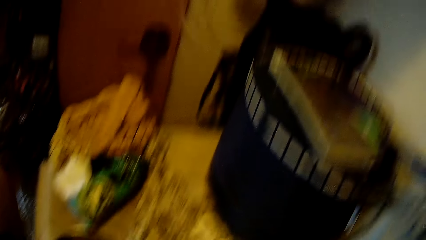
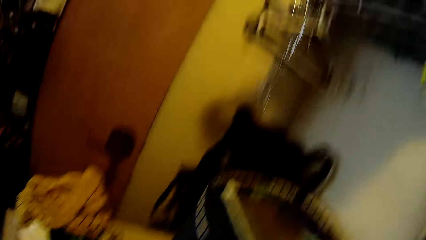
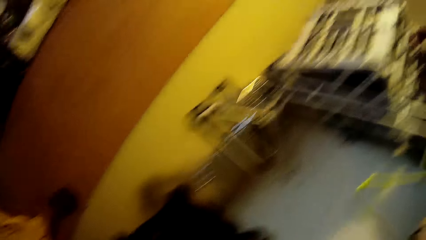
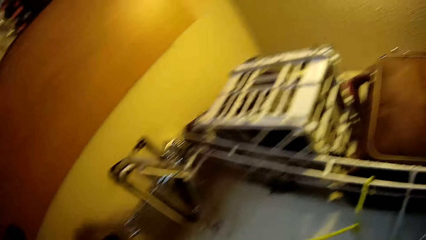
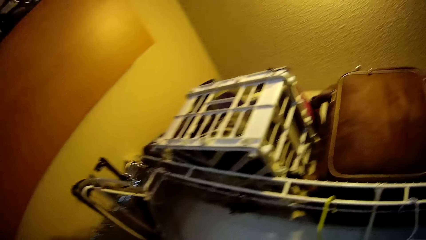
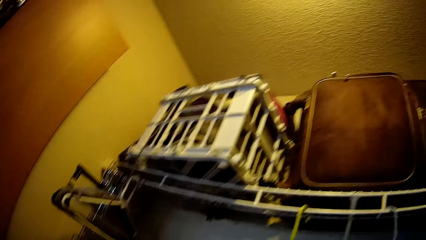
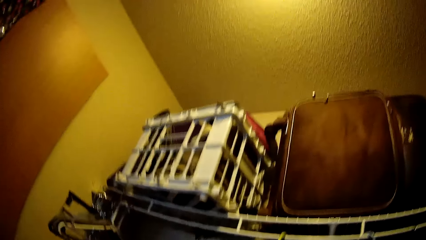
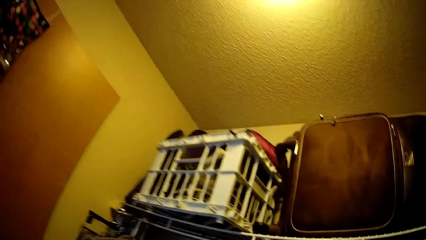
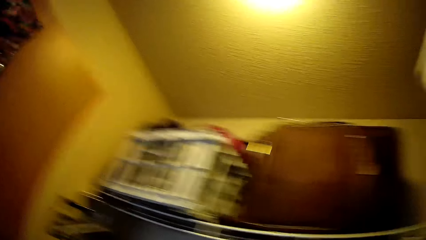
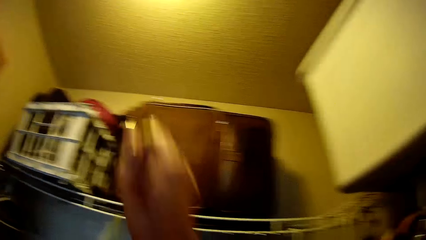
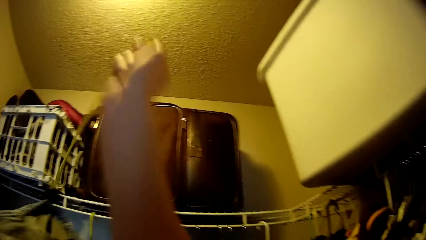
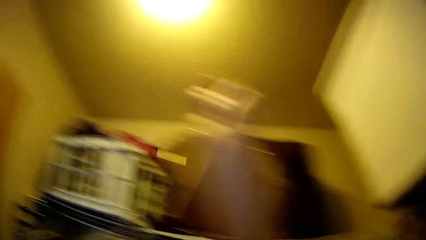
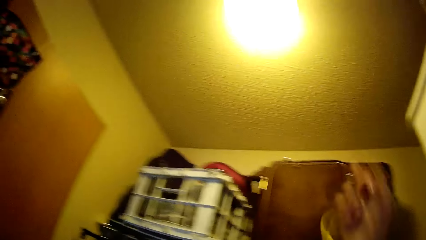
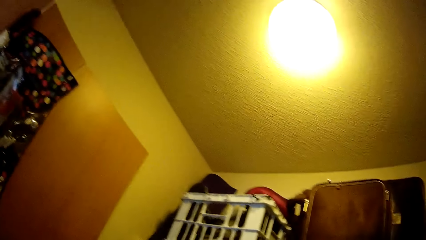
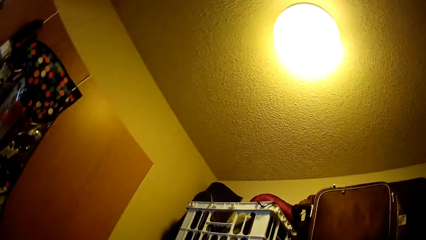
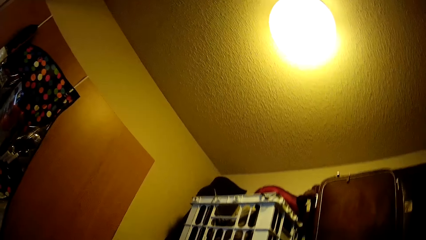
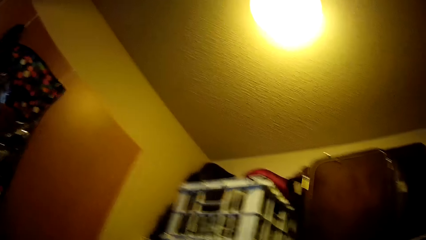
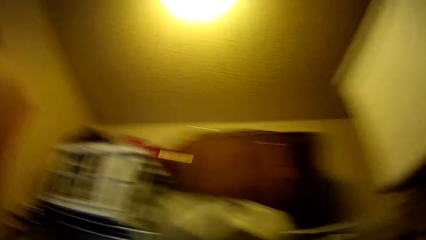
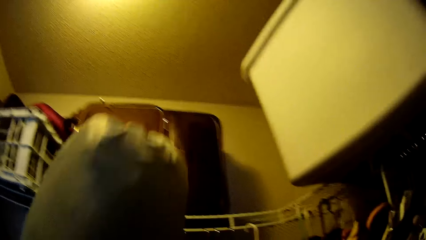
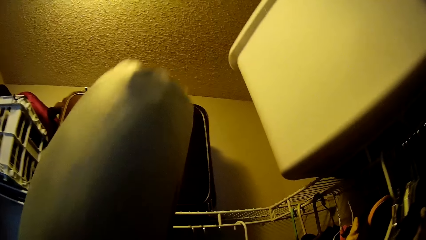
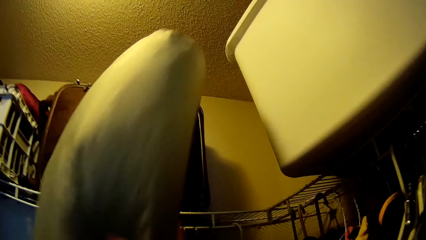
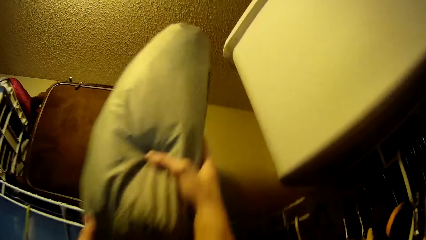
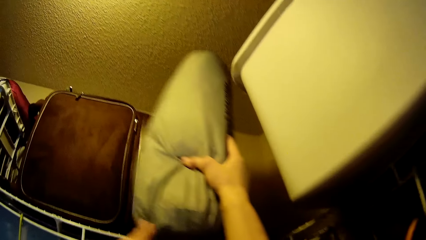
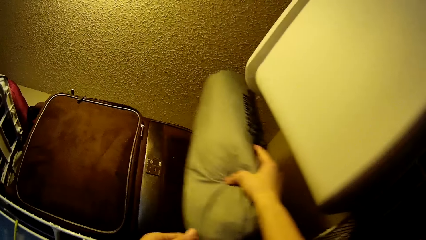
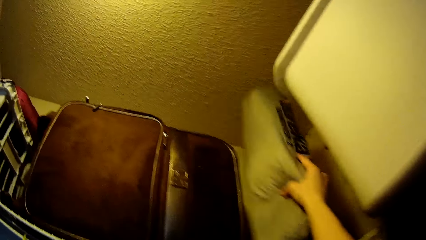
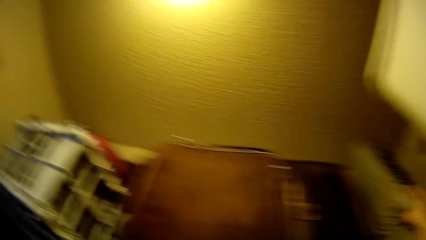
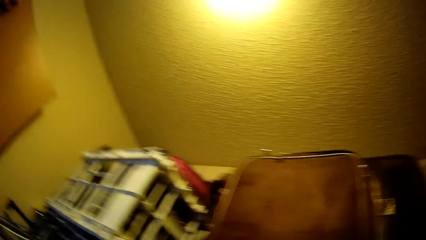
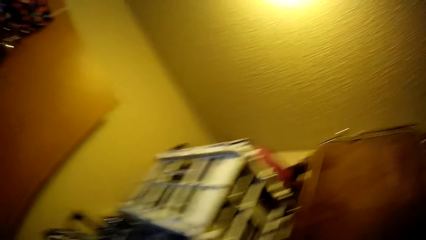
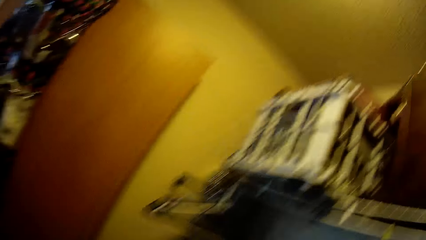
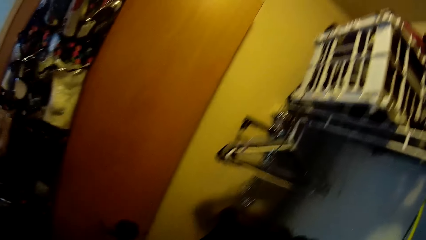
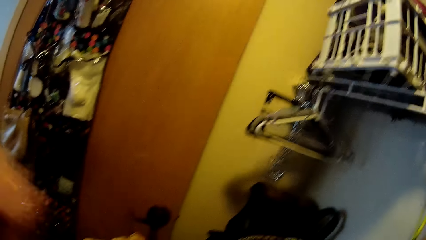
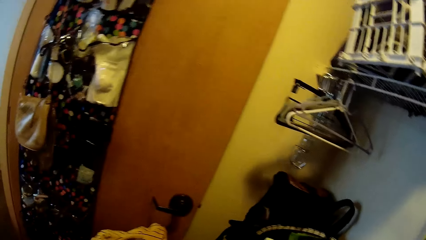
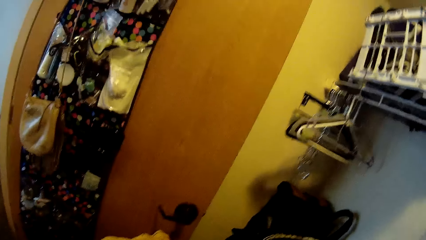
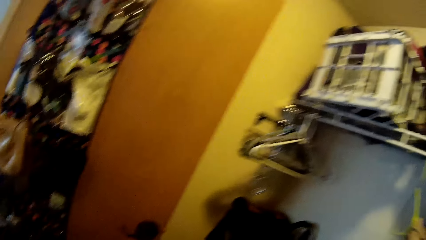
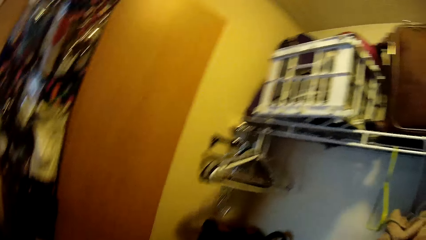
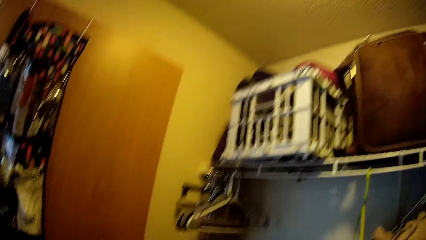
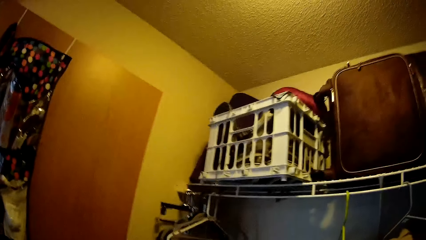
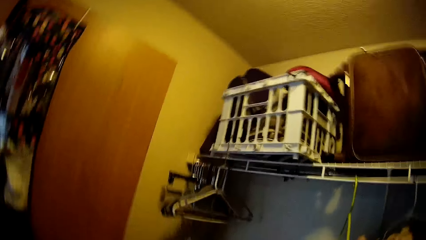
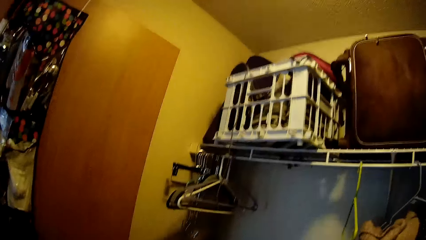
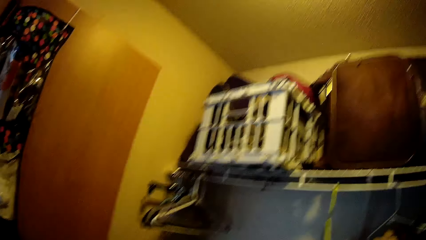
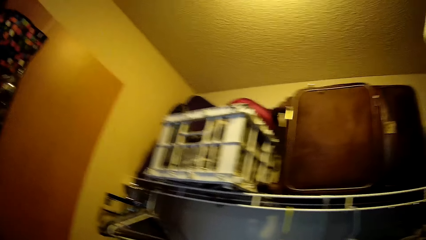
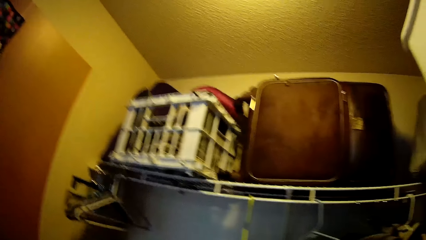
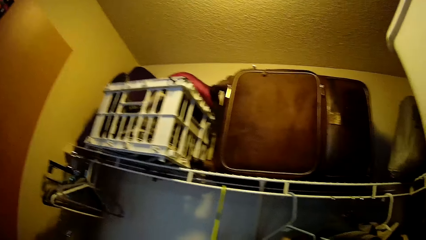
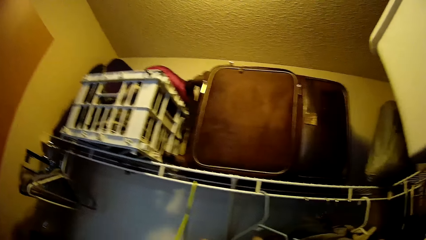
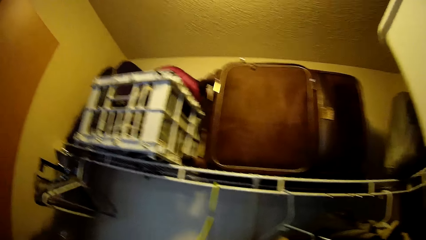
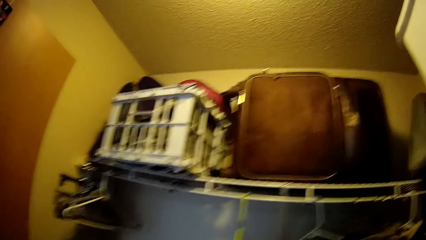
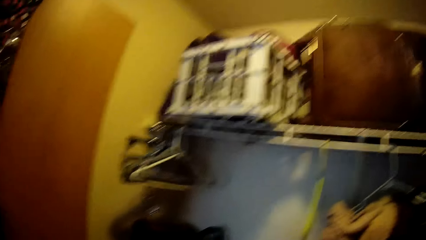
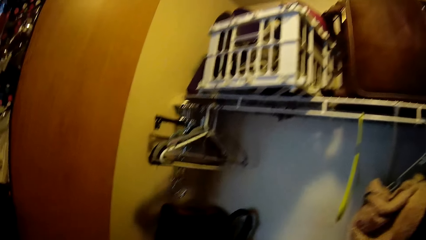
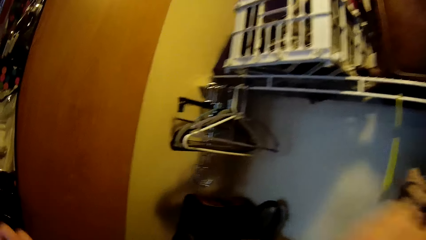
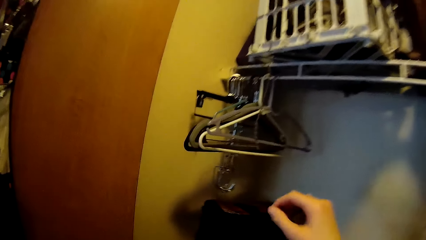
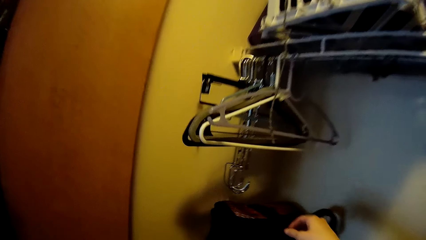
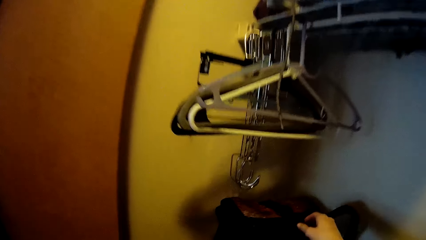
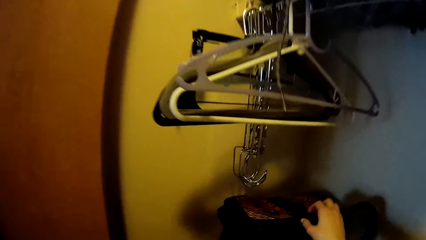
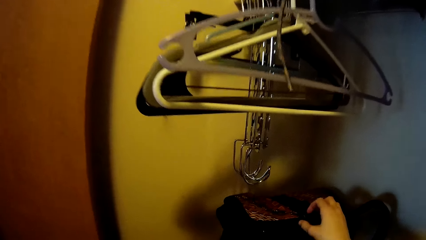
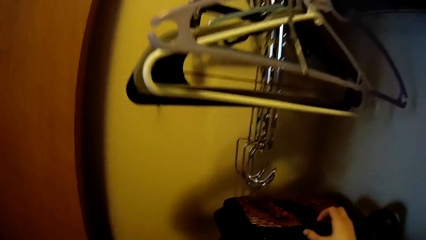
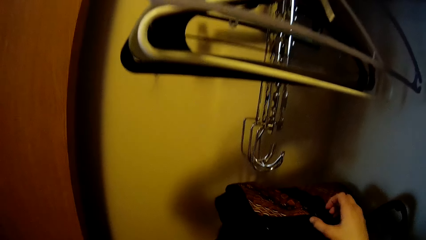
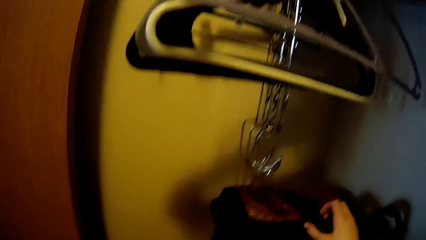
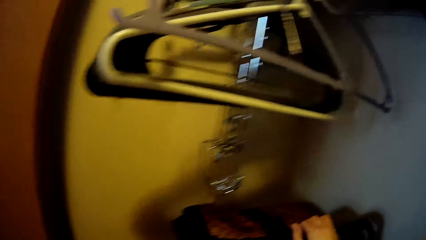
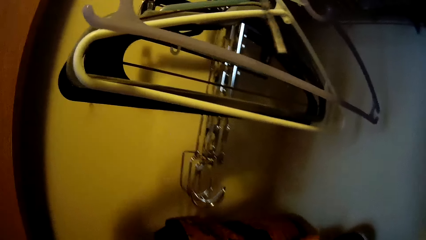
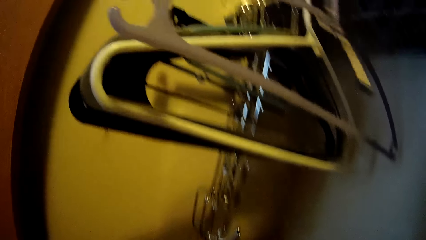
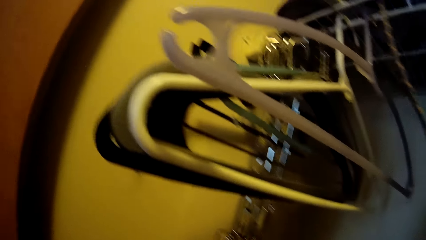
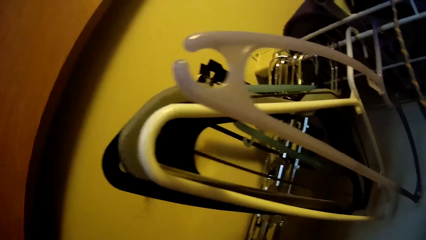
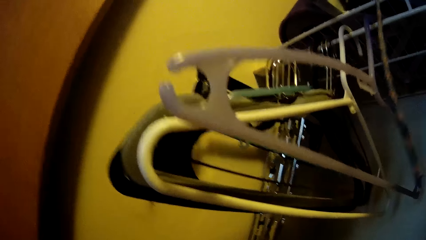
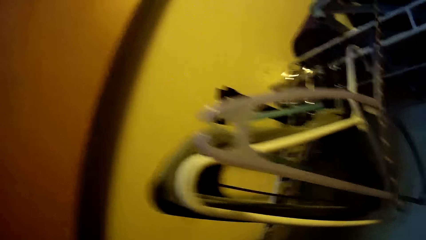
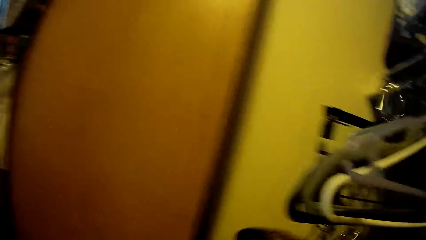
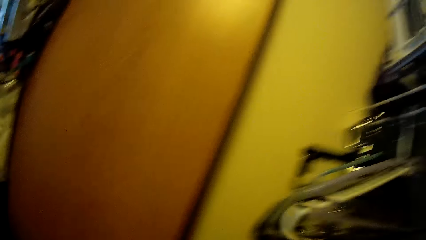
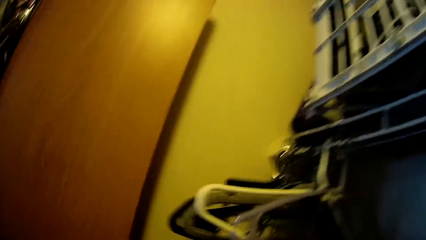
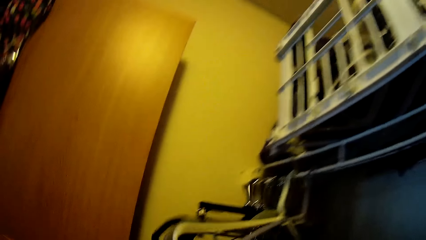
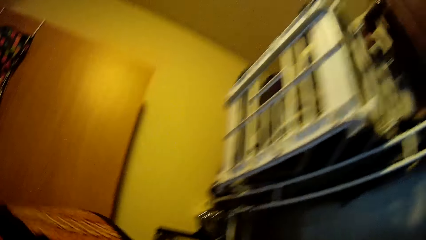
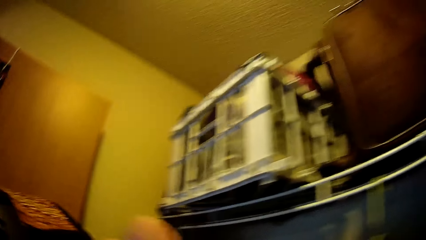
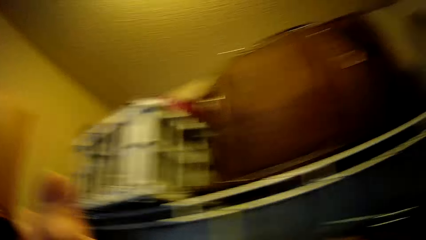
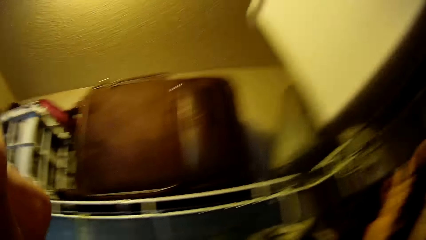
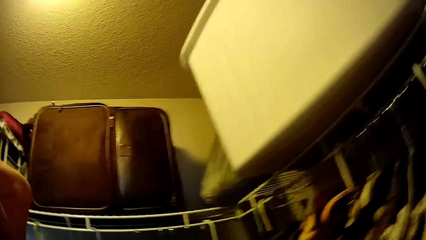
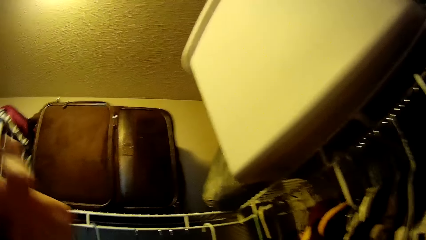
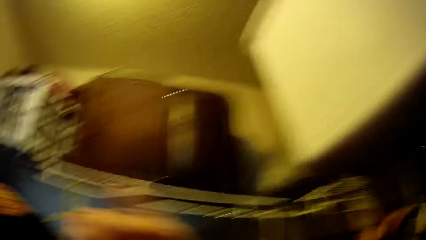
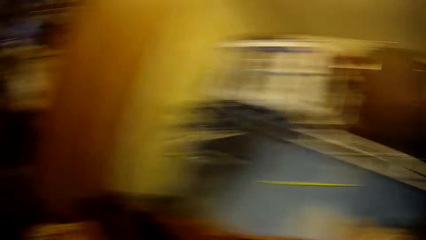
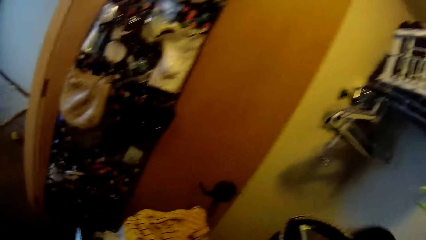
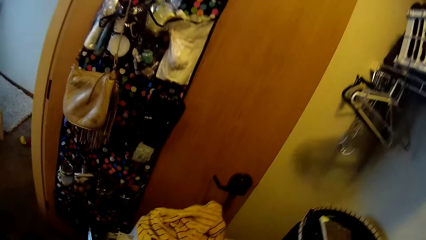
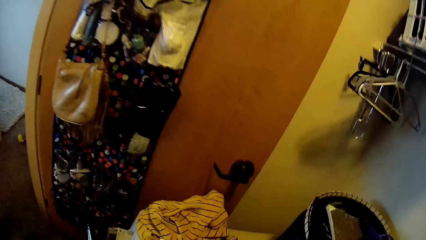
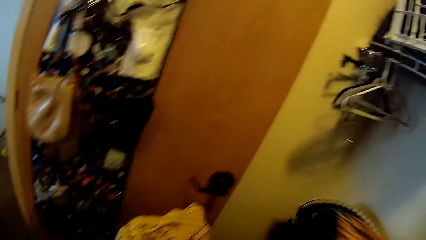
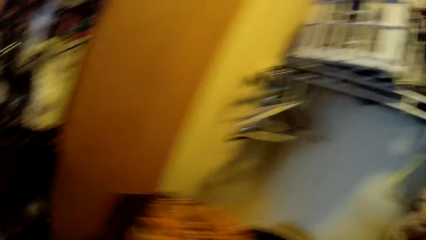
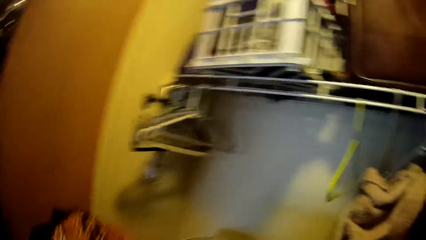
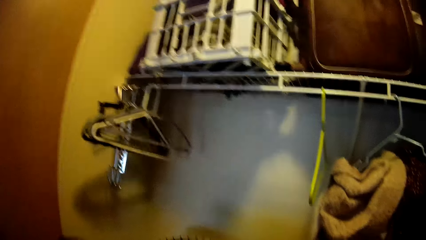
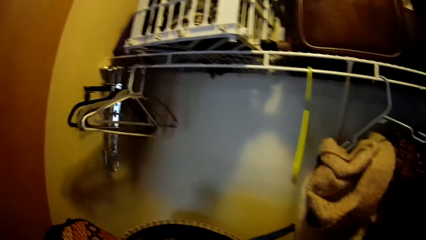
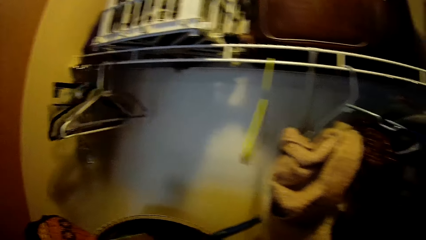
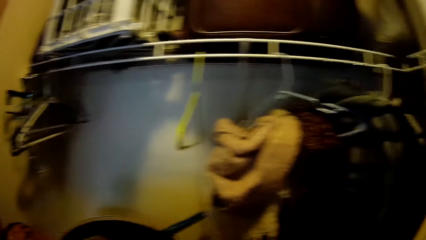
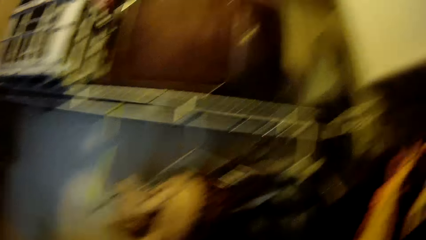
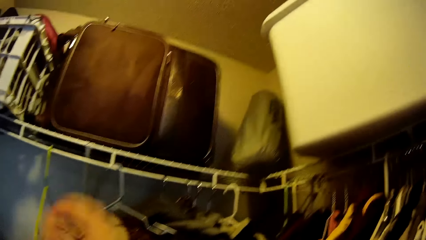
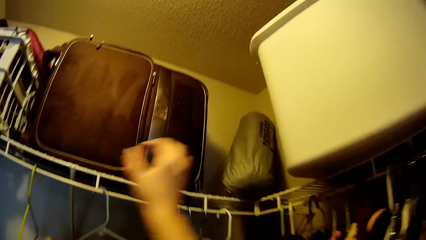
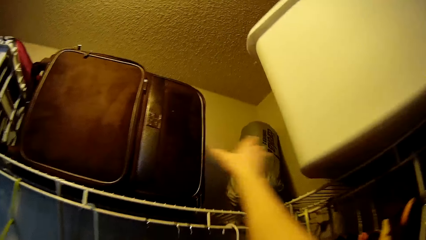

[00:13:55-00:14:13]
The camera wearer hangs a cloth hanger on the wall hanger with his right hand. He places something on the shelf. He drops the ash bag in his right hand on the wall hanger. He carries a multi-coloured bag with his right hand. He picks hangers. He drops the multi-coloured bag on the shelf with his left hand.
